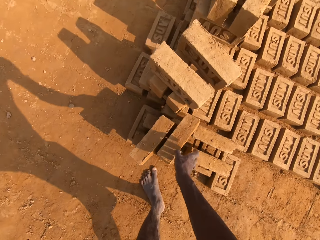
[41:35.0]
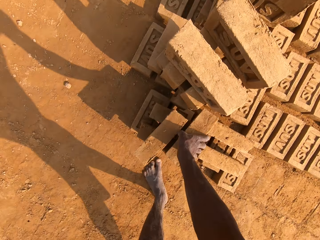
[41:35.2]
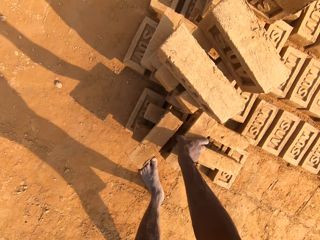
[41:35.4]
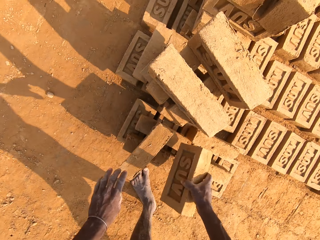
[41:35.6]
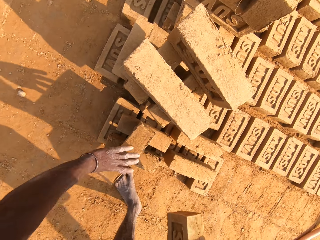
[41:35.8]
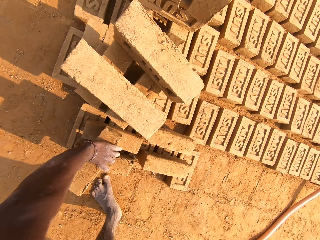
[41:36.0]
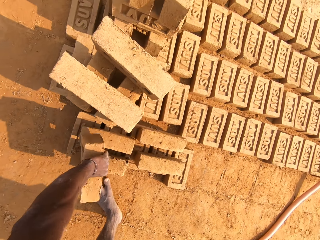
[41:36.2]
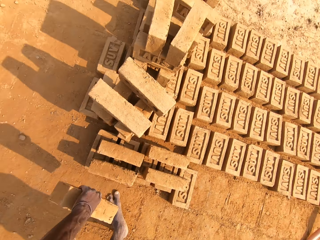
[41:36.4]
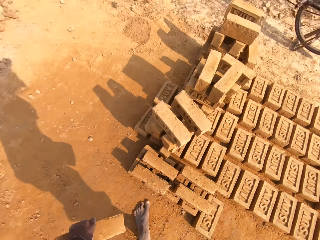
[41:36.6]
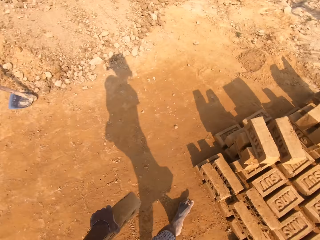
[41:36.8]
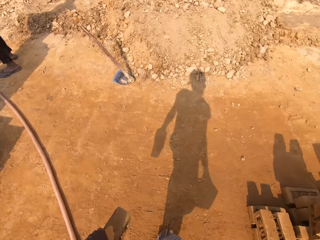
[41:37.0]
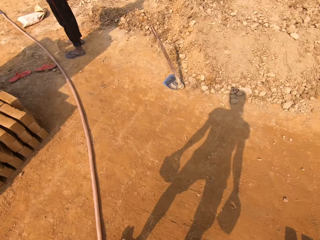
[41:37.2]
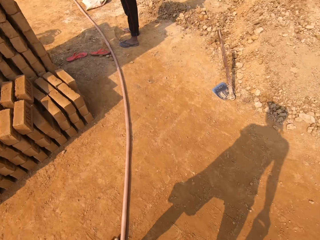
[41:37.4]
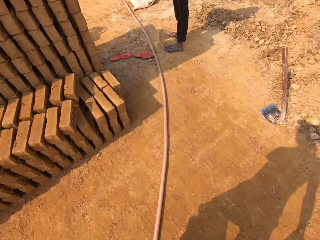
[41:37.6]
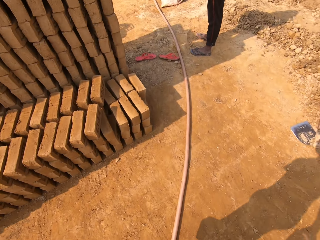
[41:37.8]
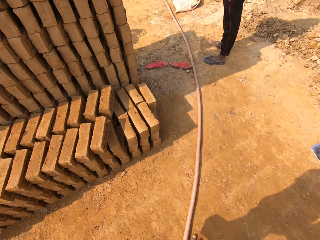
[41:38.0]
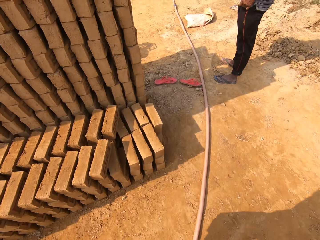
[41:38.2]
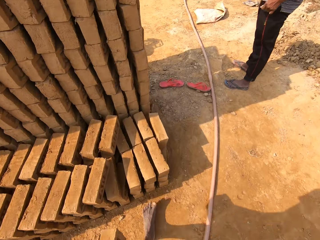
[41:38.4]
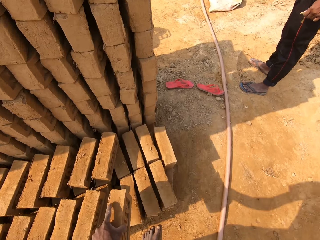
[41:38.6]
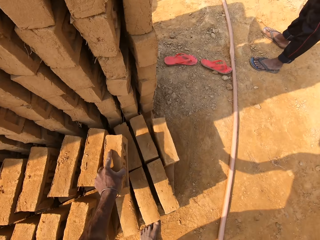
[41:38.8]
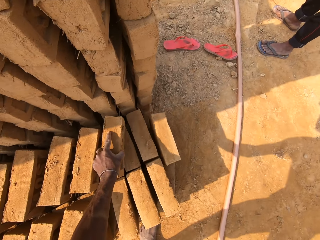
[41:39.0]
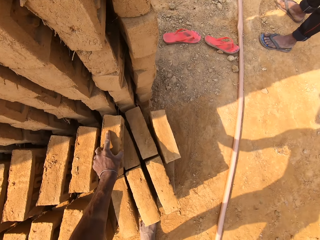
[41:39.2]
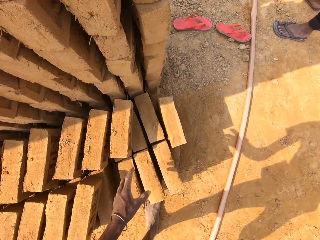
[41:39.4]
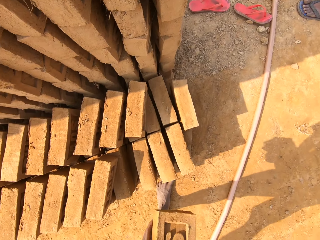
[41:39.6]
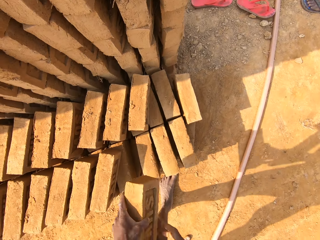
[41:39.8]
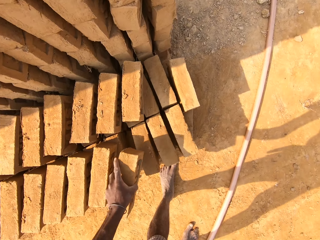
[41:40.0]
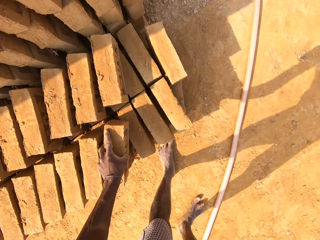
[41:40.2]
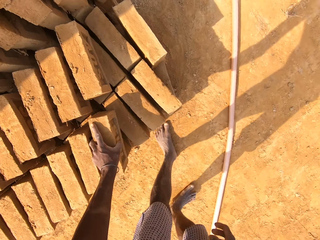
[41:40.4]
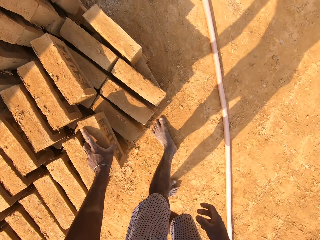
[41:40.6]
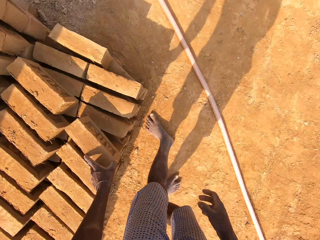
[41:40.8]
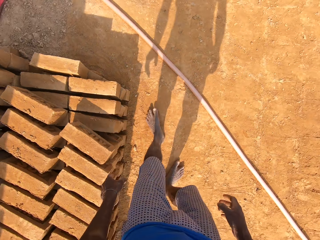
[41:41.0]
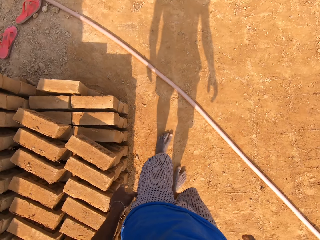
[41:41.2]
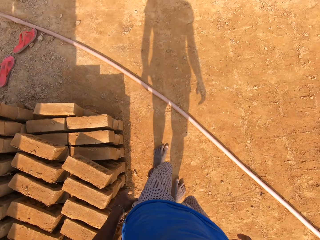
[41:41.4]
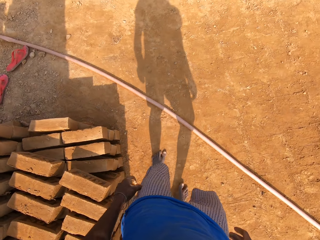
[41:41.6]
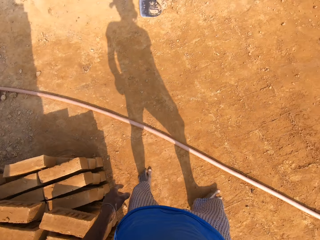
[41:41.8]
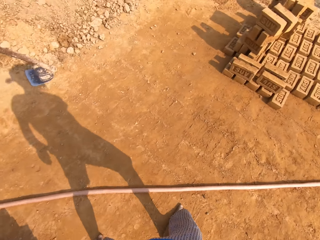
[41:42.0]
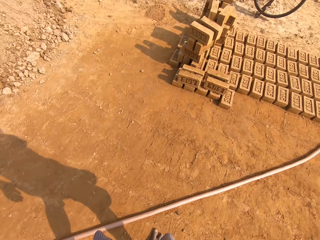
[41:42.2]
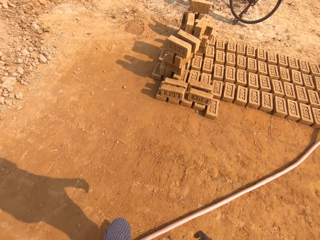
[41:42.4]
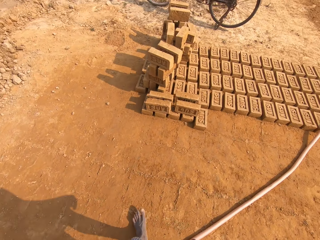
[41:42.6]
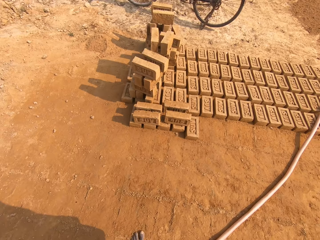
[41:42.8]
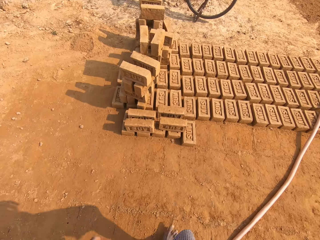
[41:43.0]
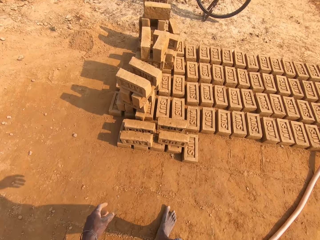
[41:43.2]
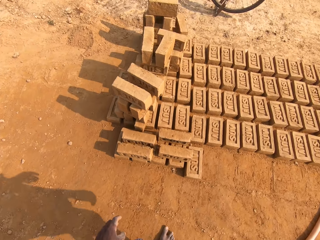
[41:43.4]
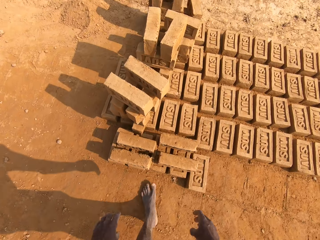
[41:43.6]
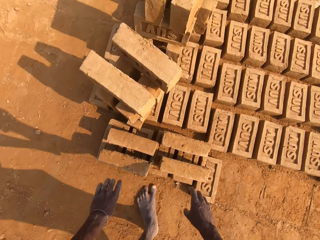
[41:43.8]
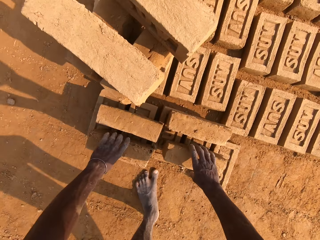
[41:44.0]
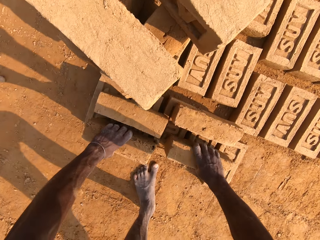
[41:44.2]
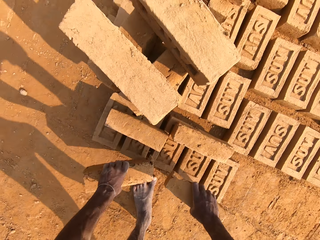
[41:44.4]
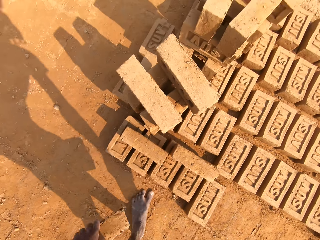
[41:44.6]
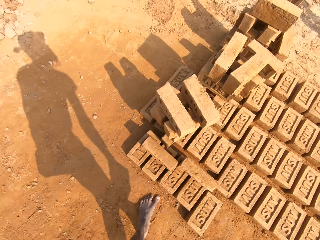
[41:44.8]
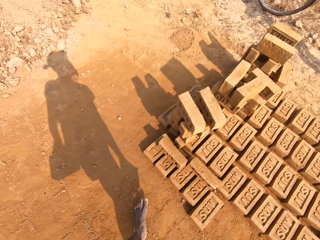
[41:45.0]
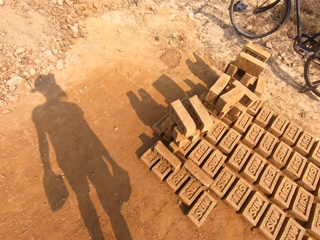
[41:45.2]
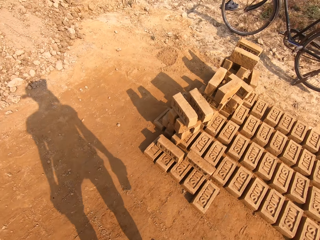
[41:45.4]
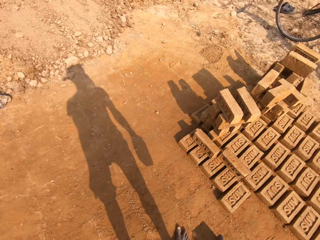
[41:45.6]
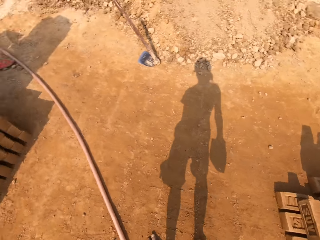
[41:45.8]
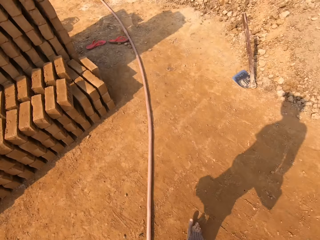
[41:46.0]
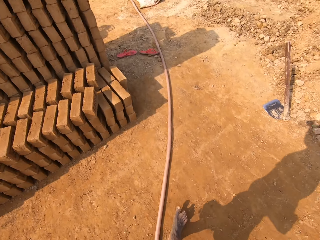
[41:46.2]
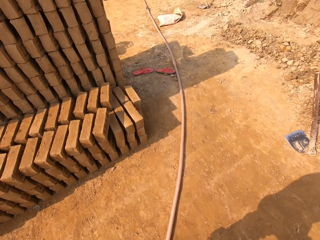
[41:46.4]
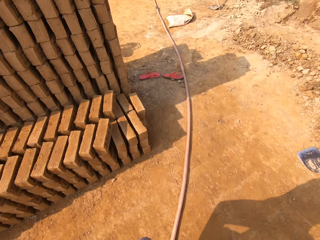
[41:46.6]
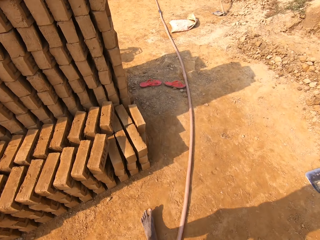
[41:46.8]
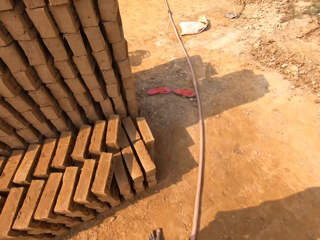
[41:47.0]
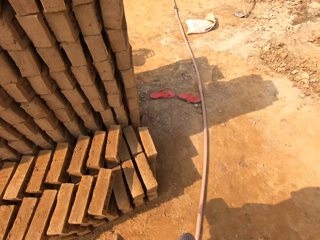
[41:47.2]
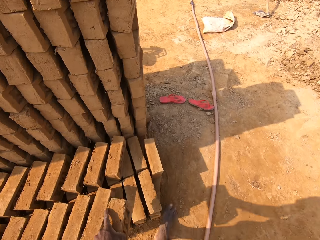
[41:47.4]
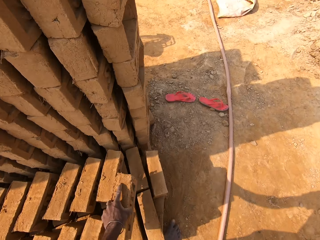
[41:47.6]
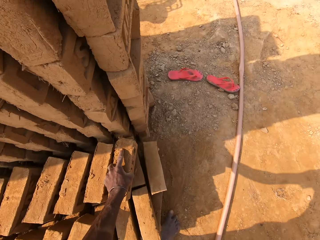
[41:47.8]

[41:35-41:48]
The camera wearer picks up the brick from the arranged brick with his right hand. He picks up the brick from the arranged brick with his left hand. He walks in the field. He arranges the brick. He drops the brick on the arranged brick with his left hand. He does so again. He walks in the field. He picks up bricks with both hands from the arranged brick on the ground. He walks in the field.

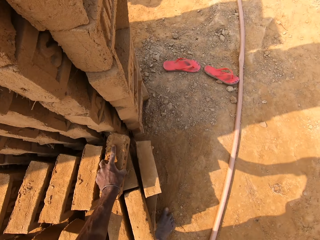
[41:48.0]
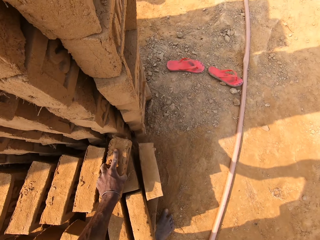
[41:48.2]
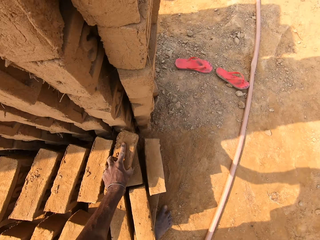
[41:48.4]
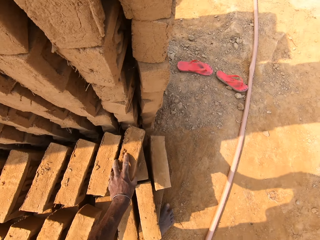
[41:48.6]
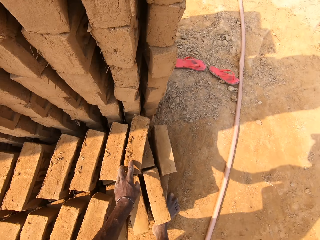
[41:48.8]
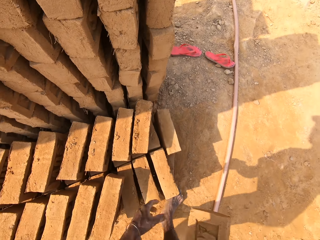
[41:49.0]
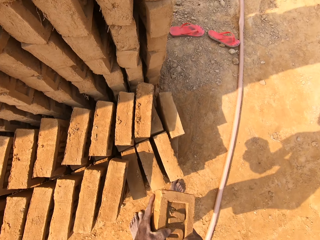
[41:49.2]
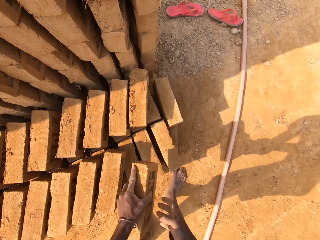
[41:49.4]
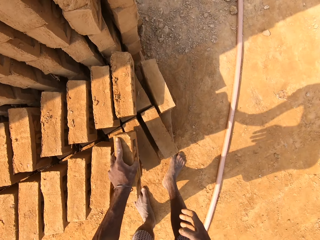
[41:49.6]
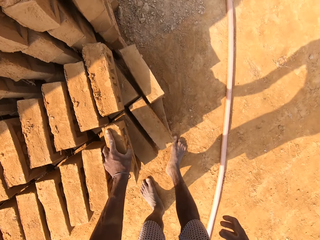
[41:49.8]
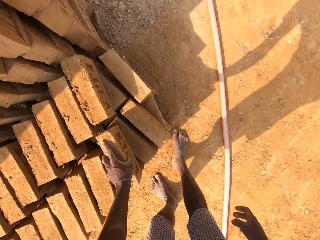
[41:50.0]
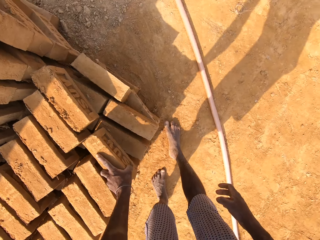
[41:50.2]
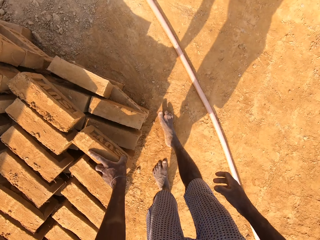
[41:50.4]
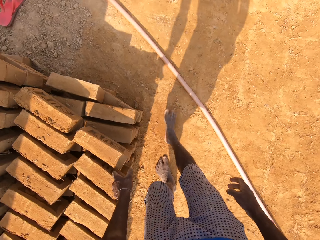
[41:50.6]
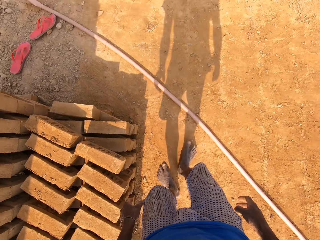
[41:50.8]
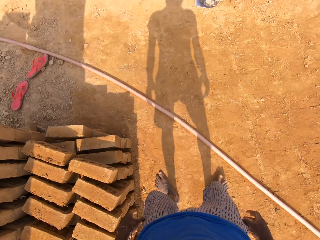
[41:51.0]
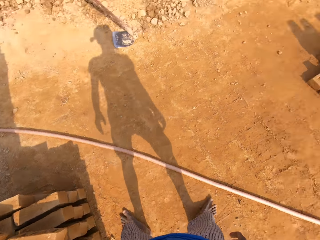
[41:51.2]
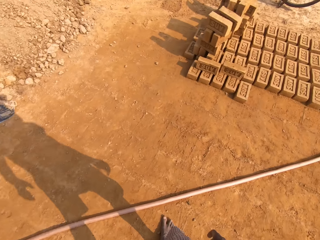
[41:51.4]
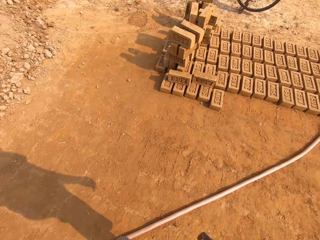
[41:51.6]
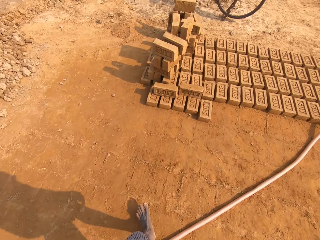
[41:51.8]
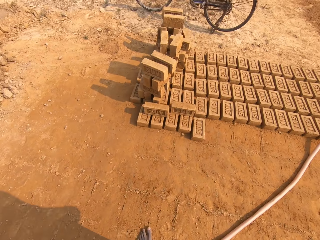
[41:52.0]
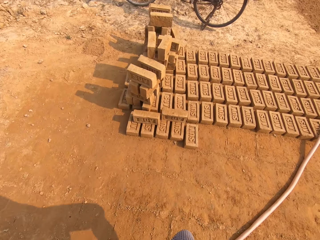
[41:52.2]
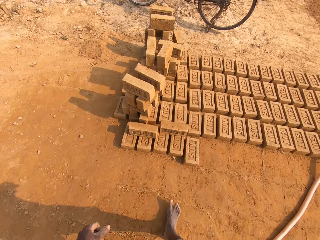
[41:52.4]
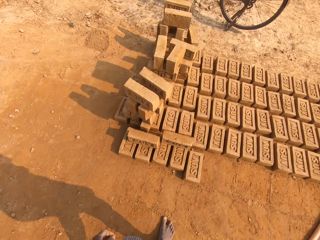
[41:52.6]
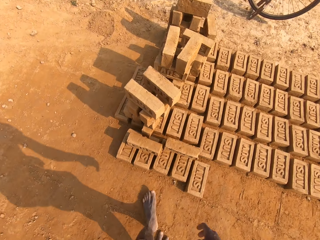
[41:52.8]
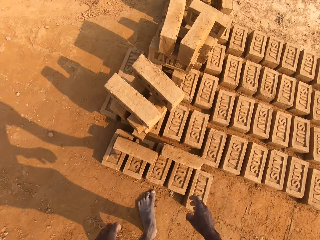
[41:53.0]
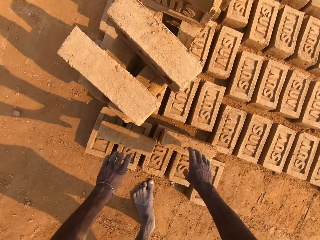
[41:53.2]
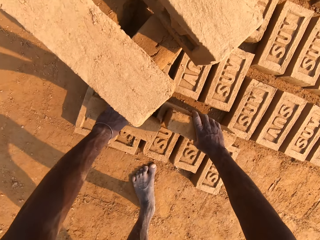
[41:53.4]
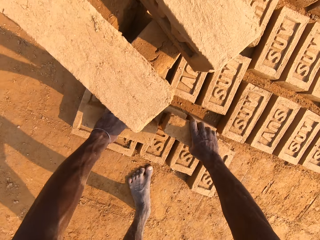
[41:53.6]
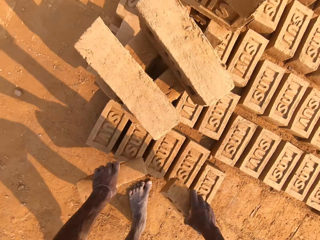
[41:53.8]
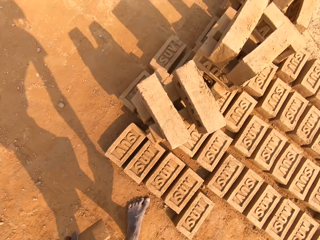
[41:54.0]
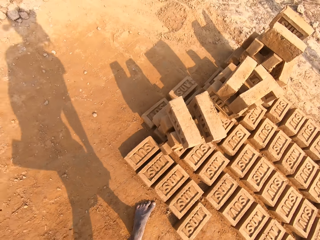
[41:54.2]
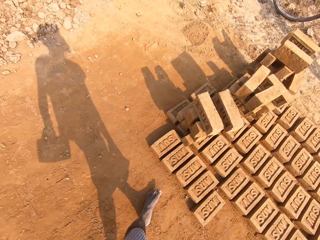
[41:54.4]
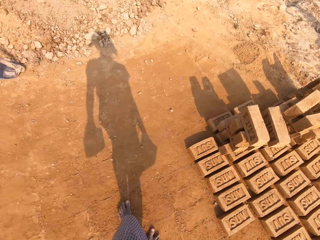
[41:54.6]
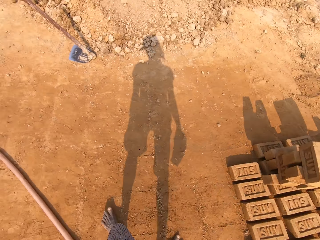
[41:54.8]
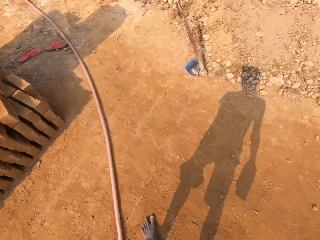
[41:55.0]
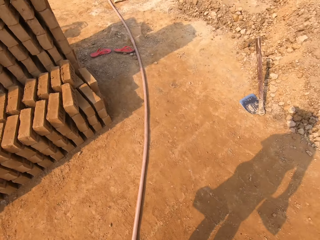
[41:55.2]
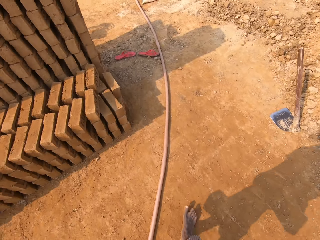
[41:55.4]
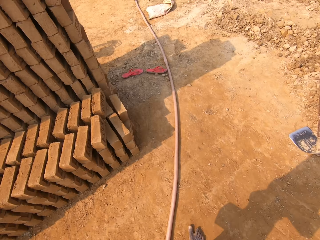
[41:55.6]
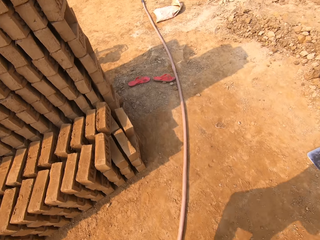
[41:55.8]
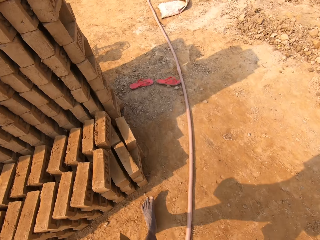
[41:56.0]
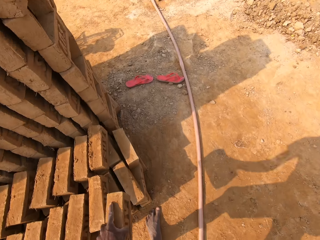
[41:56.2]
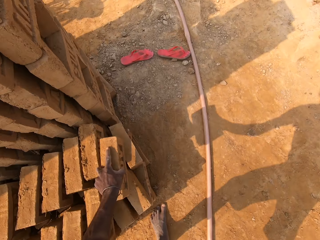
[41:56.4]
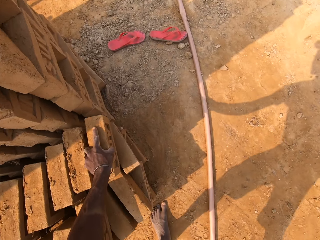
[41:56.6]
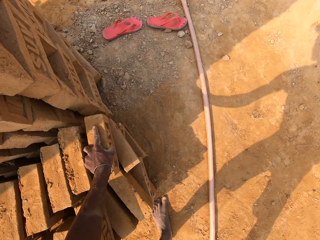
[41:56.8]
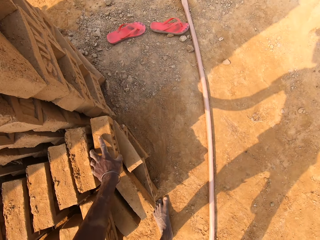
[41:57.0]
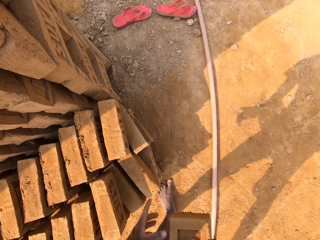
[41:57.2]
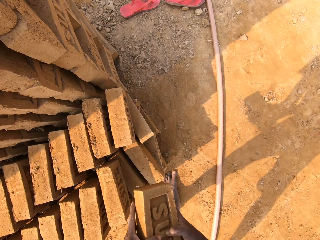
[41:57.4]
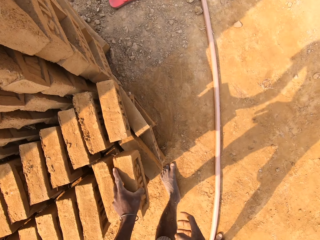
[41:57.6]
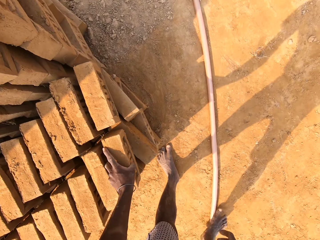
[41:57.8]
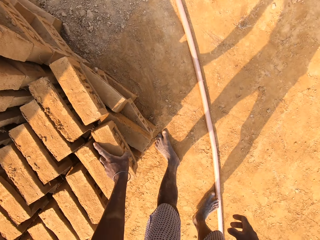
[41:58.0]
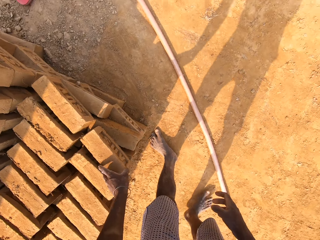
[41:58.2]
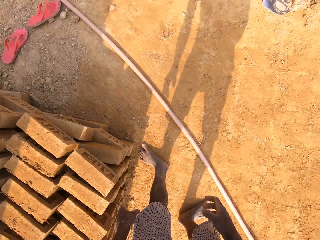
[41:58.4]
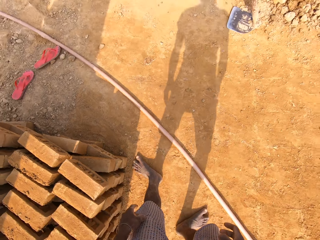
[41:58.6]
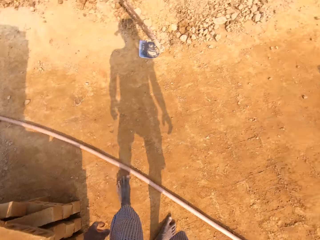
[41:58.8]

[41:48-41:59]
The camera wearer drops the brick on the arranged brick with his left hand and arranges the brick. He drops the brick on the arranged brick with his left hand again. He walks in the field. He picks up bricks with both hands from the arranged brick on the ground. He walks in the field. He drops the brick on the arranged brick with his left hand. He arranges the brick. He drops the brick on the arranged brick with his left hand again.
